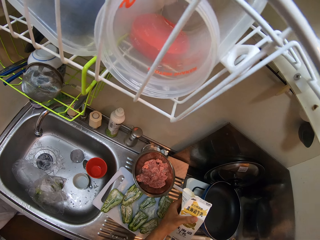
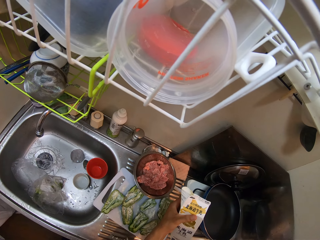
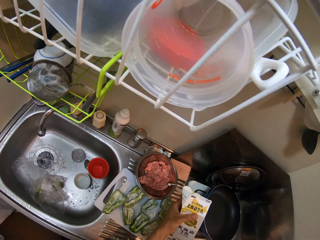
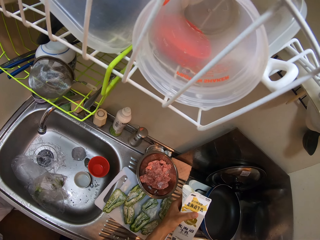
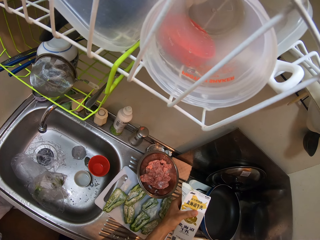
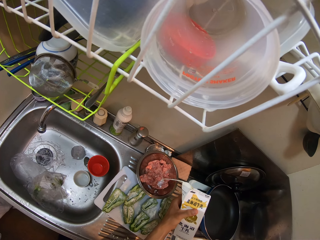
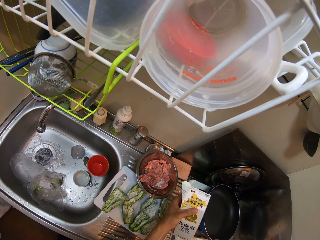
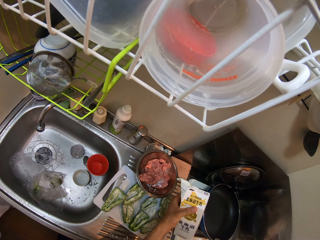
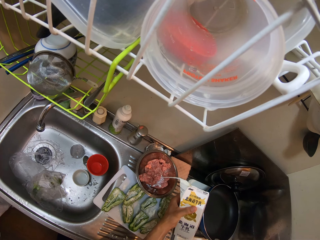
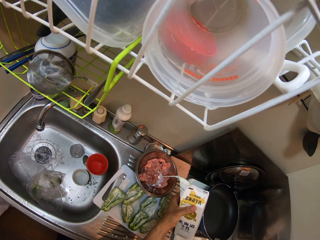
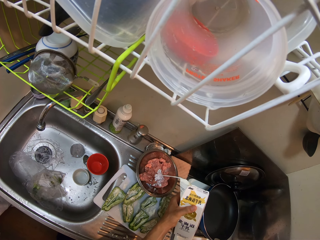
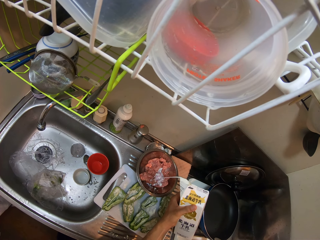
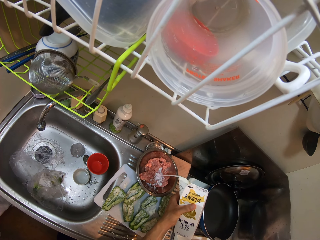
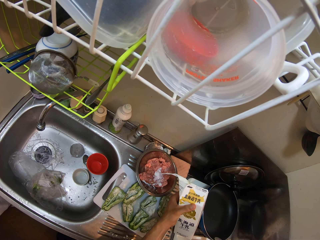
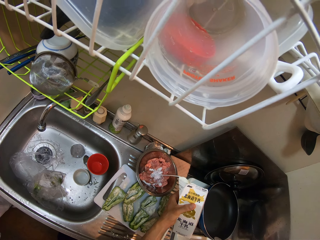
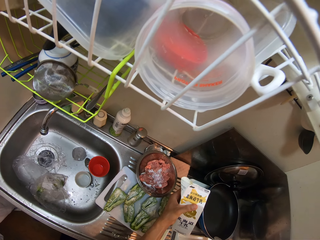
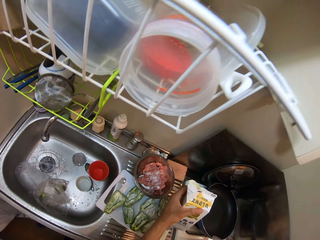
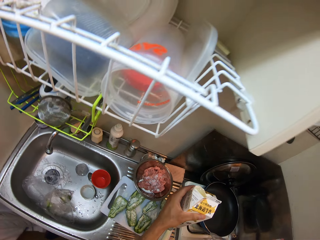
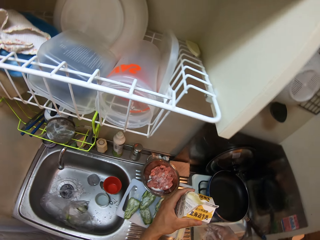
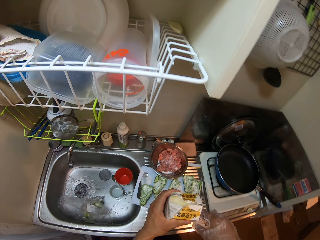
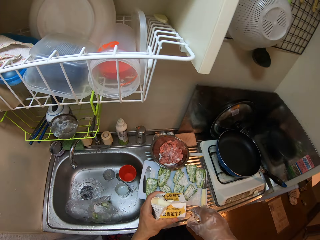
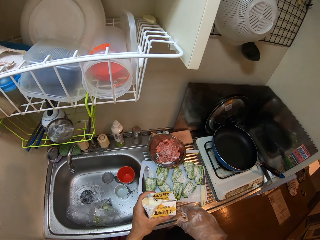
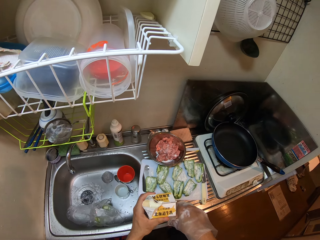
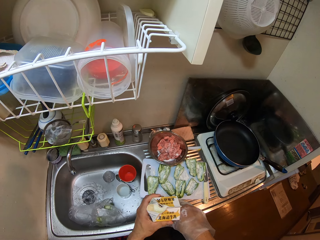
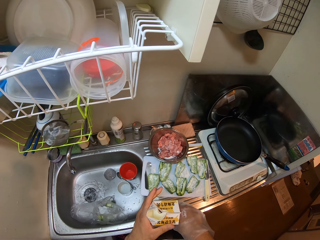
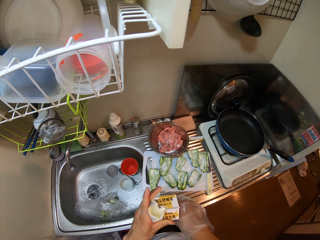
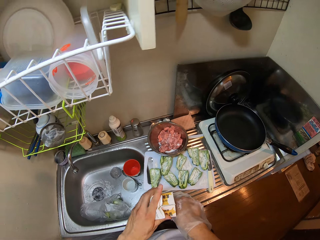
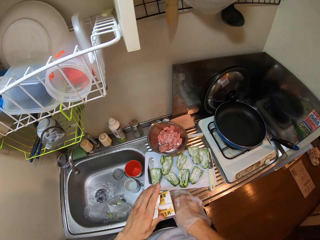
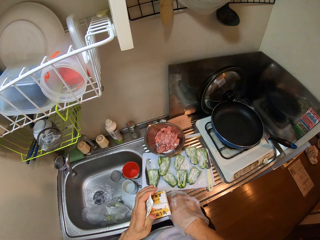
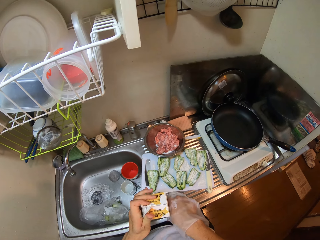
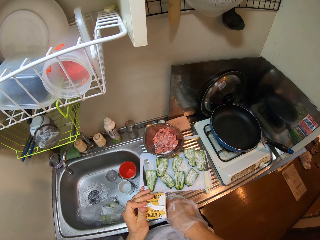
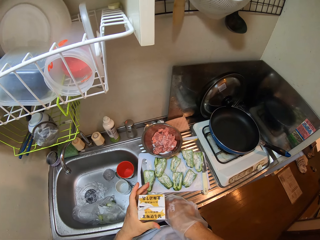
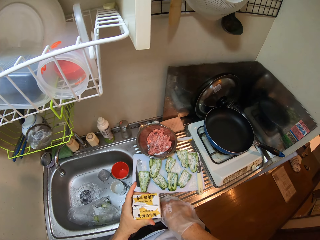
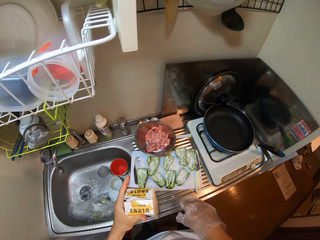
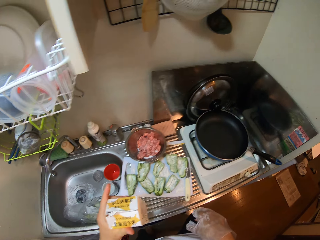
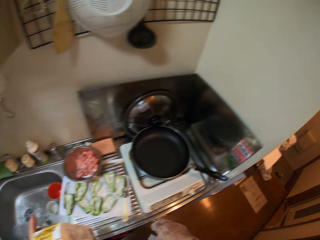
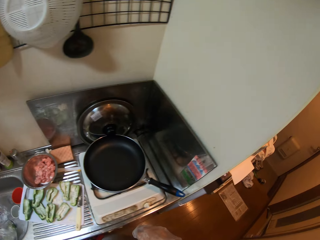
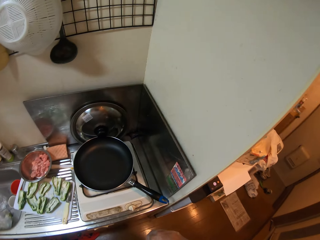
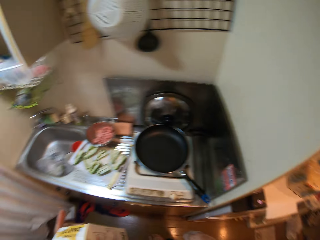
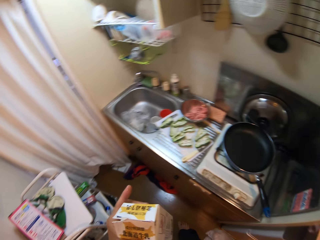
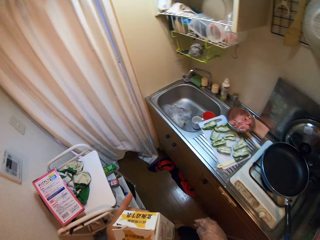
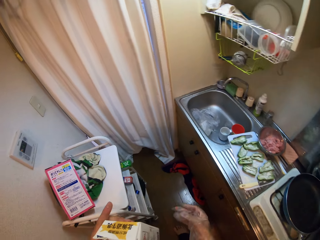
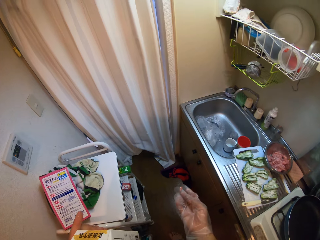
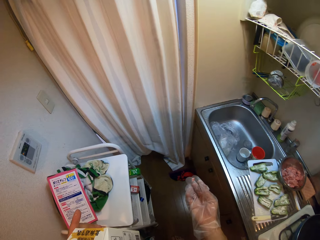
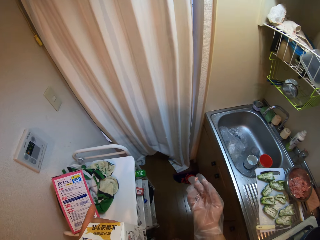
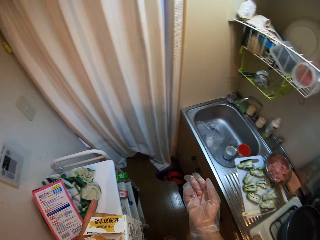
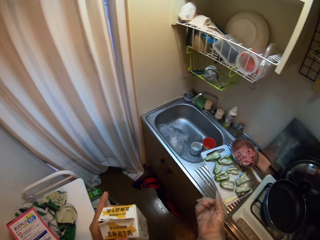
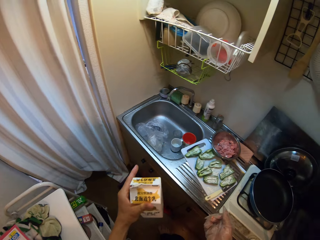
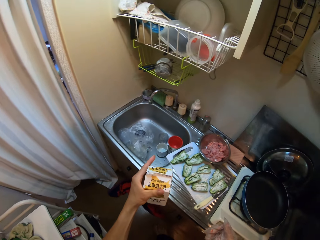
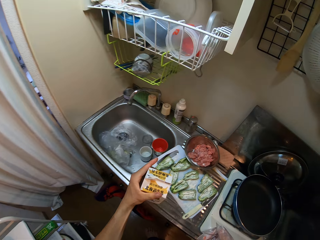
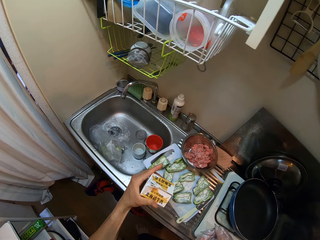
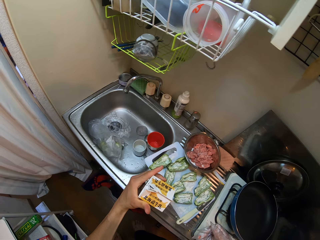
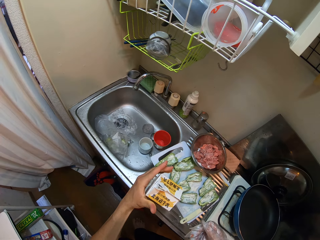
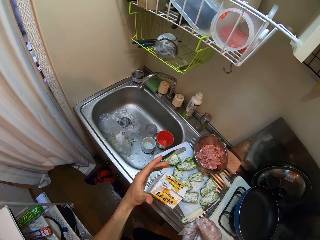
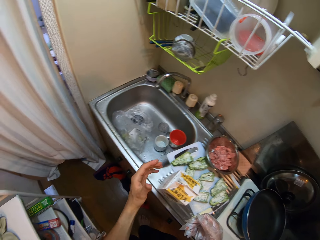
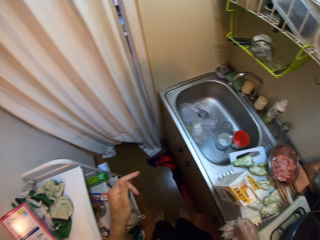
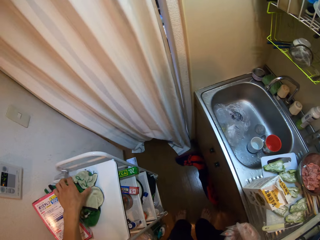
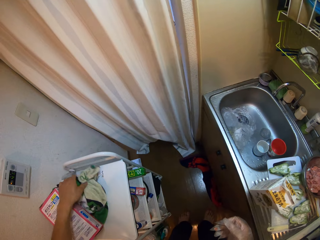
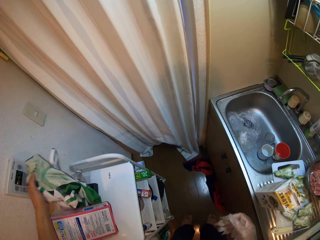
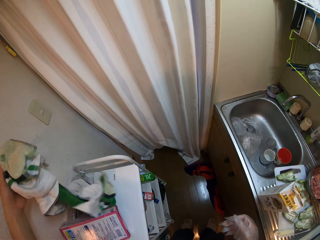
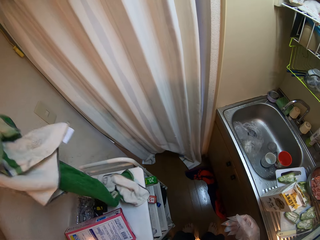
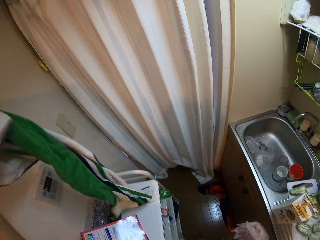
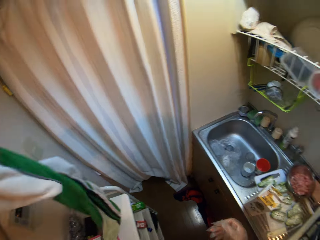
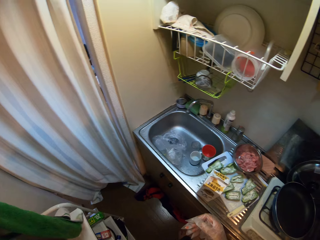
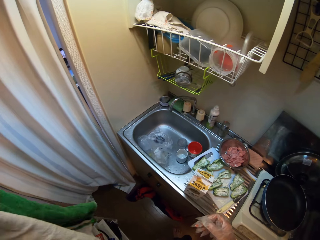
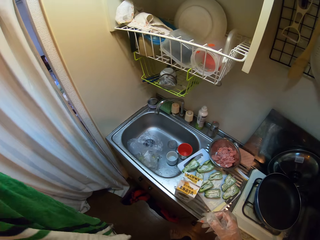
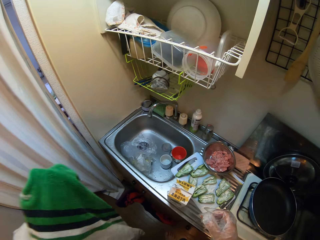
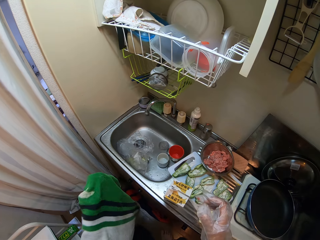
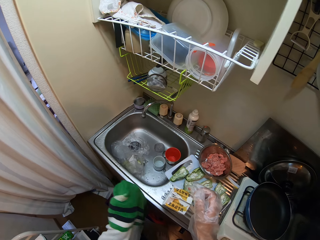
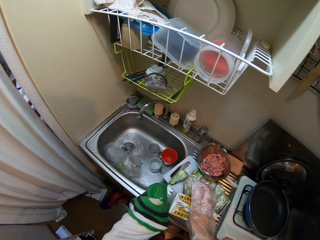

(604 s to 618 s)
The camera wearer pours some milk into the stainless bowl. She drops the pack of milk on the kitchen sink. She closes the pack of milk with her left hand. She carries the pack of milk from the kitchen sink with her left hand. She moves the camera. She drops the pack of milk on the kitchen sink. She picks up a hand towel from a rack with her left hand.

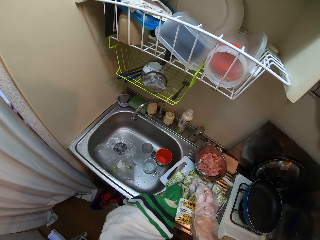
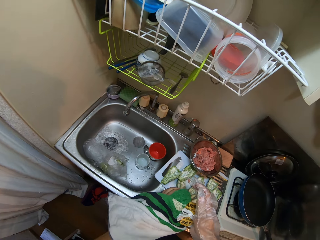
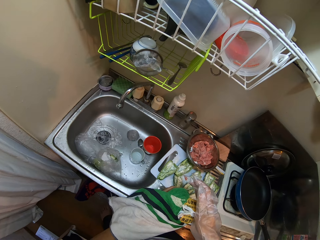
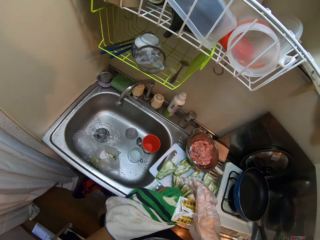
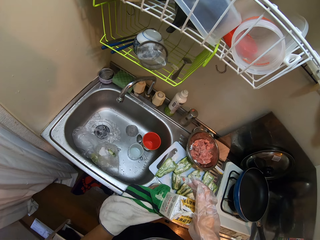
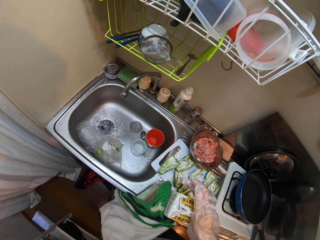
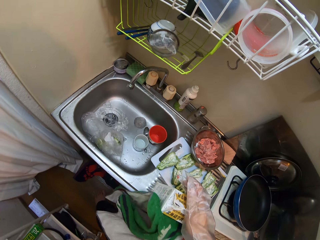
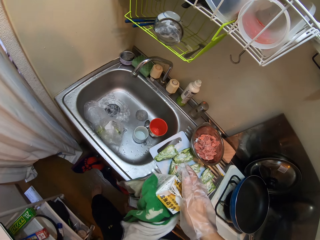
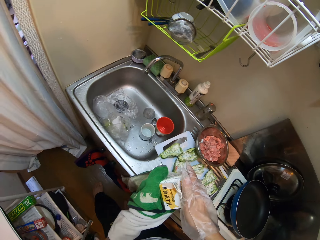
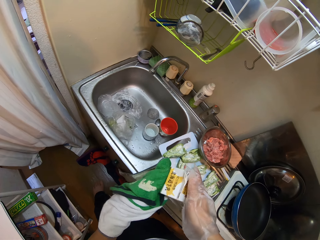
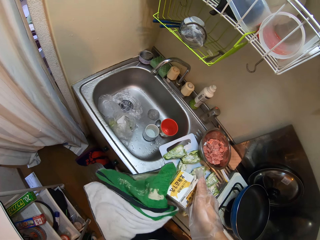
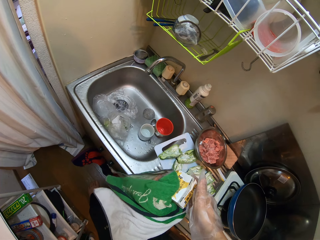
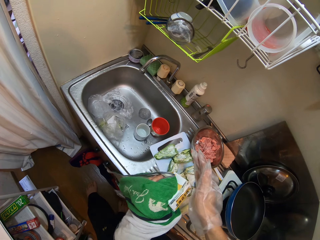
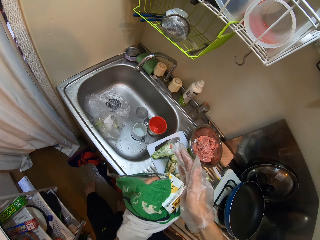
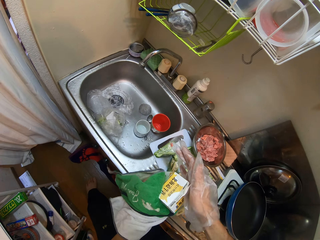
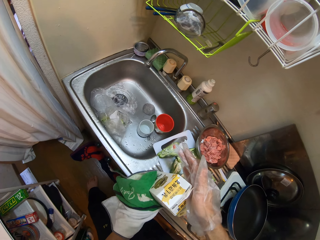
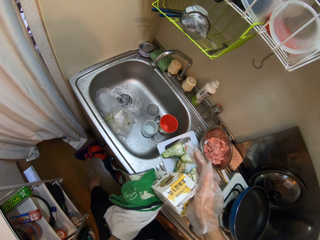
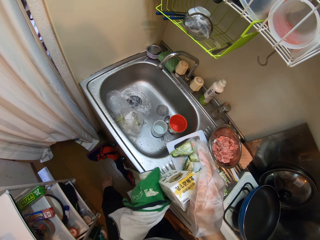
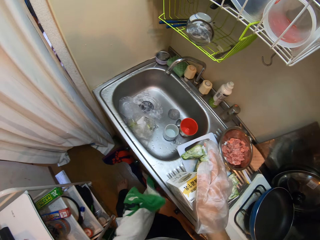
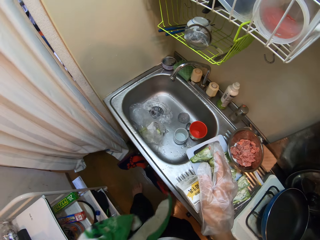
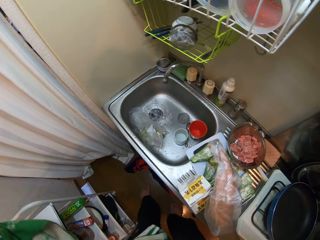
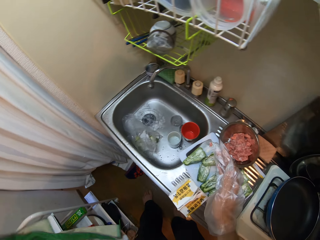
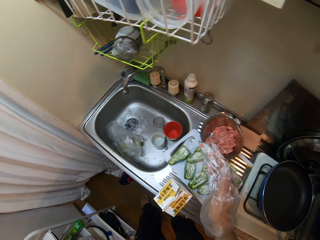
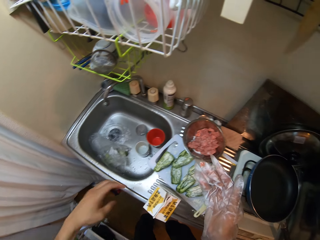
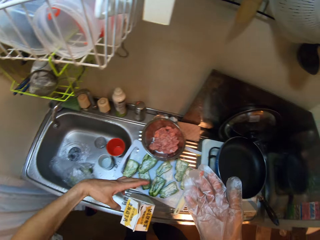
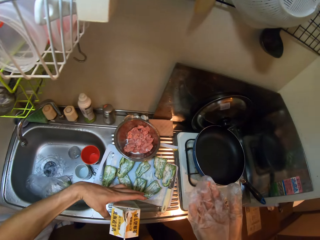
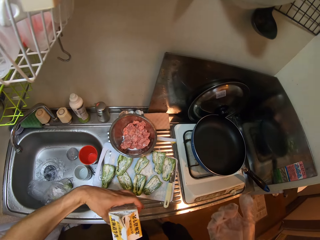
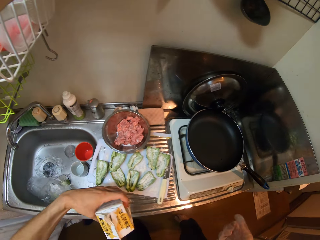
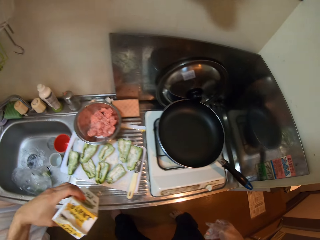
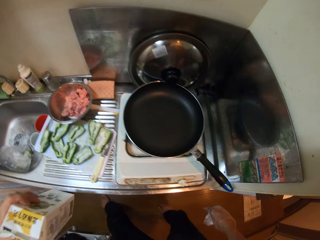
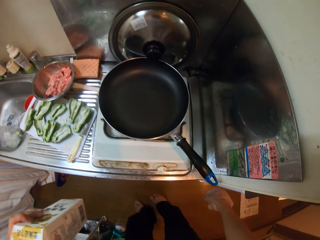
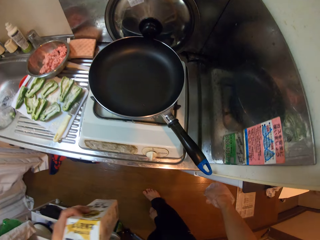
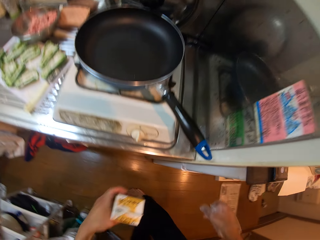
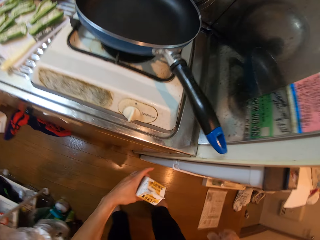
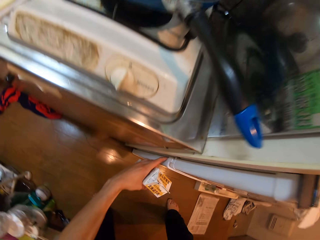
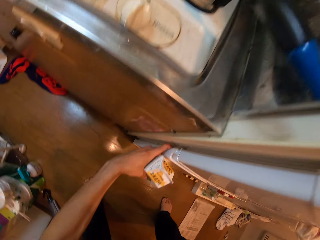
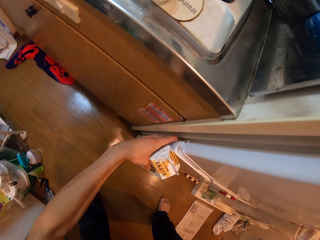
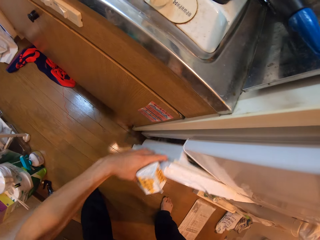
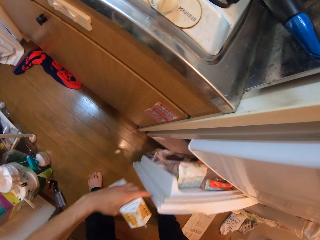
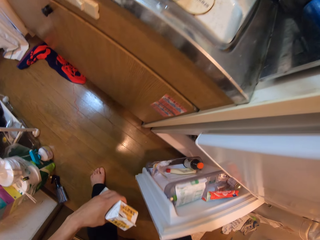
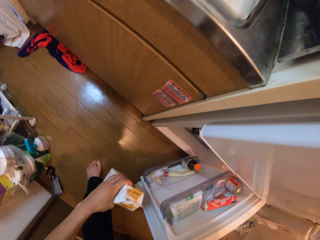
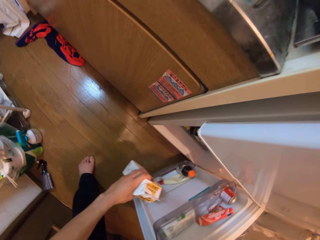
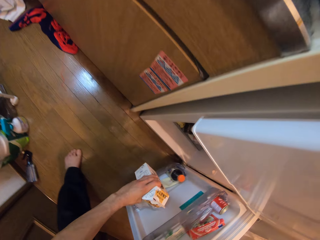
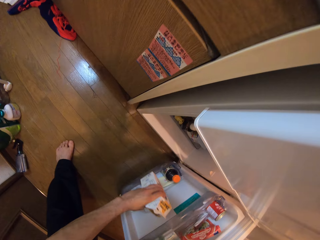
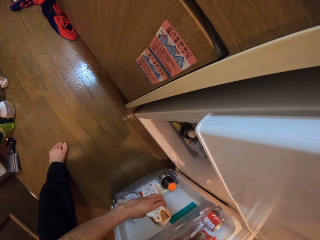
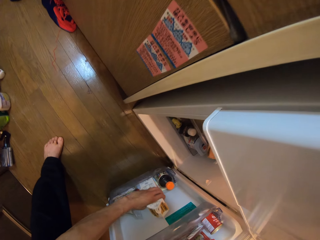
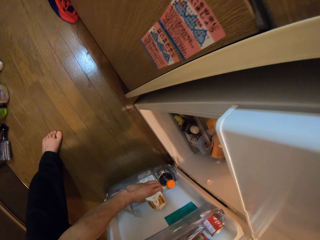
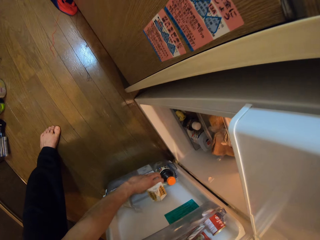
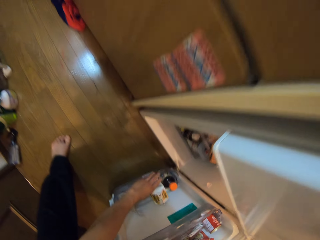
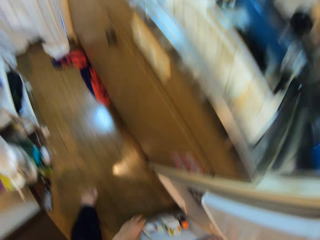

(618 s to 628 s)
The camera wearer cleans the pack of milk with the hand towel. She drops the hand towel on the rack. She lifts the pack of milk from the kitchen sink with her left hand. She opens the door of the fridge with her left hand. She drops the pack of milk into the fridge, in a fridge rack.
